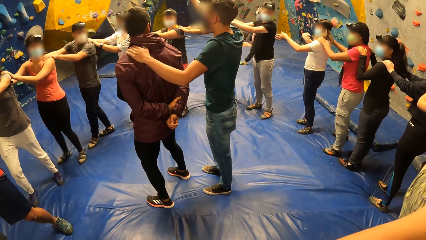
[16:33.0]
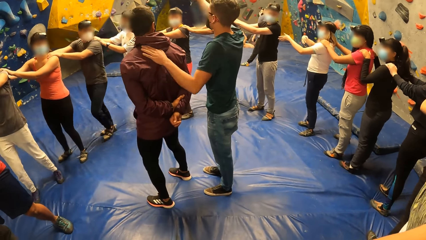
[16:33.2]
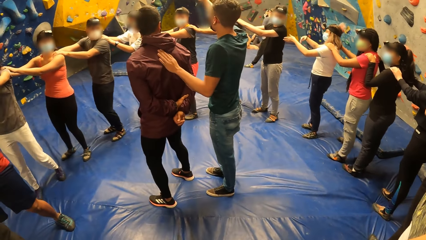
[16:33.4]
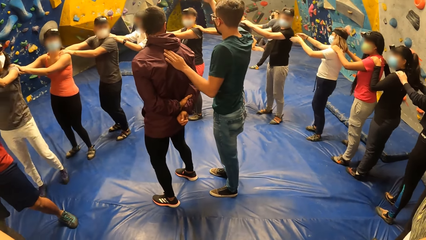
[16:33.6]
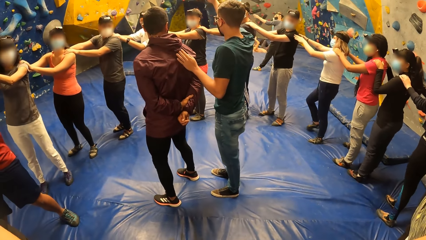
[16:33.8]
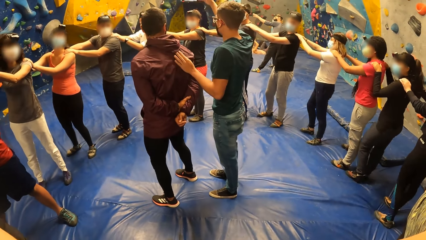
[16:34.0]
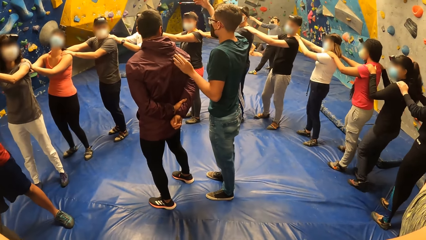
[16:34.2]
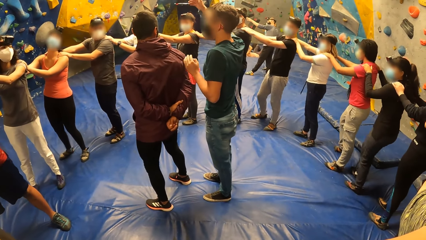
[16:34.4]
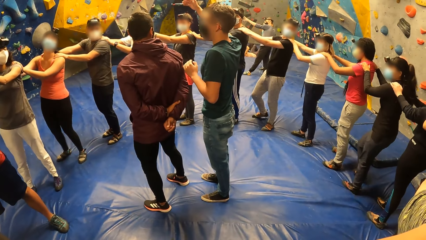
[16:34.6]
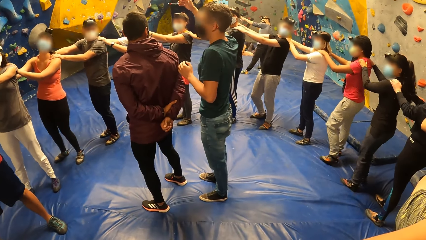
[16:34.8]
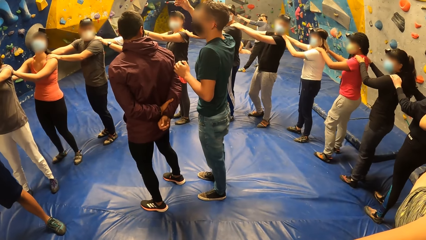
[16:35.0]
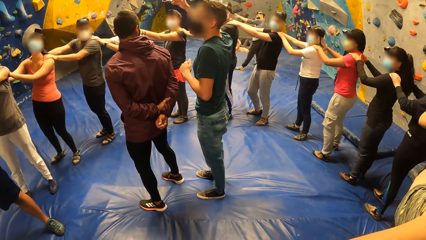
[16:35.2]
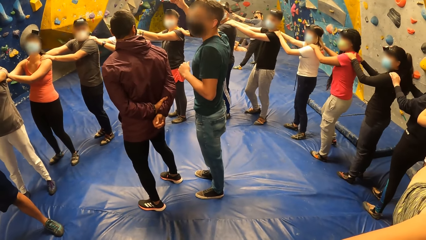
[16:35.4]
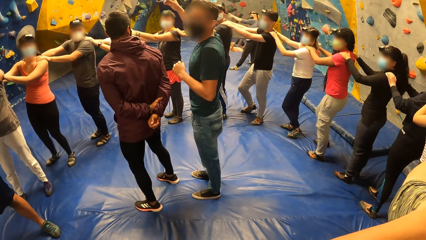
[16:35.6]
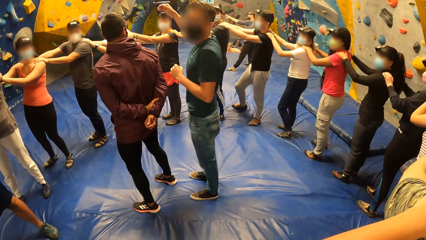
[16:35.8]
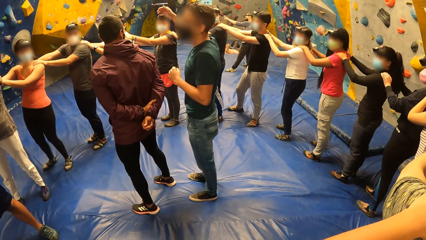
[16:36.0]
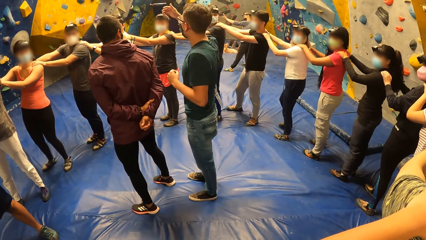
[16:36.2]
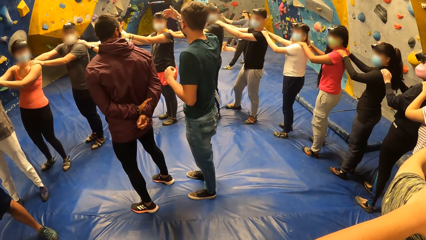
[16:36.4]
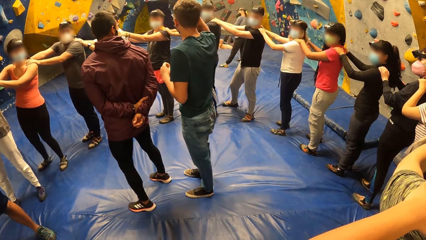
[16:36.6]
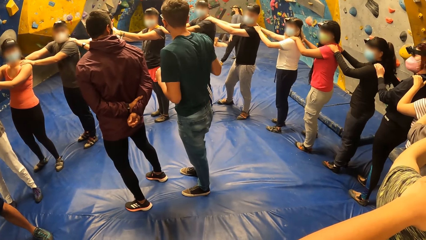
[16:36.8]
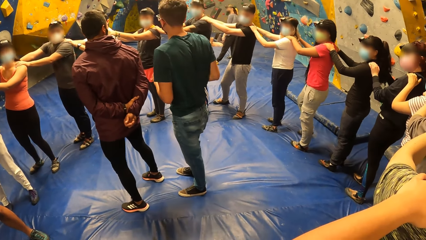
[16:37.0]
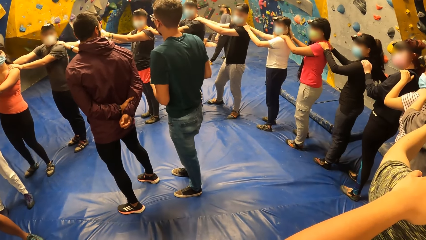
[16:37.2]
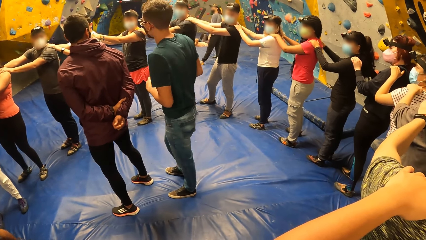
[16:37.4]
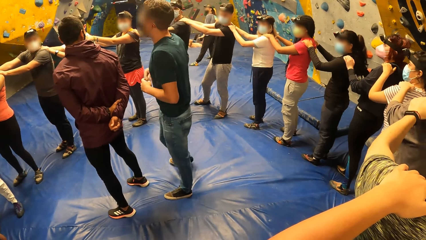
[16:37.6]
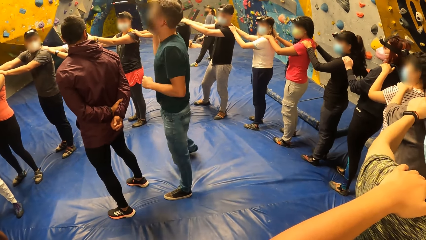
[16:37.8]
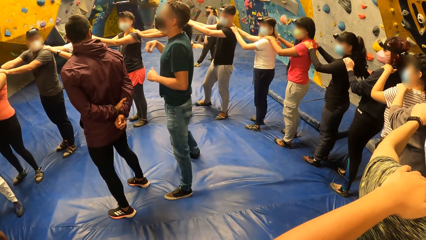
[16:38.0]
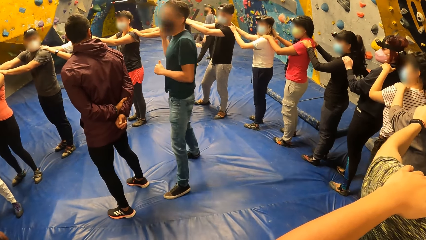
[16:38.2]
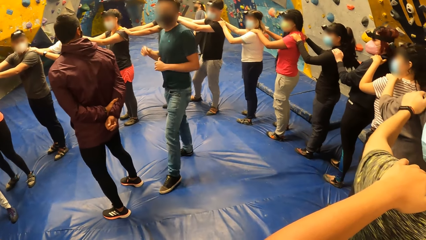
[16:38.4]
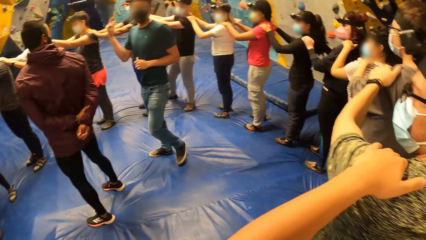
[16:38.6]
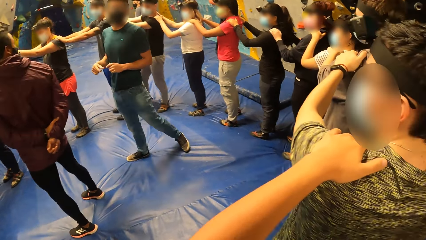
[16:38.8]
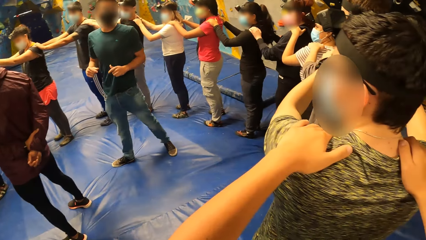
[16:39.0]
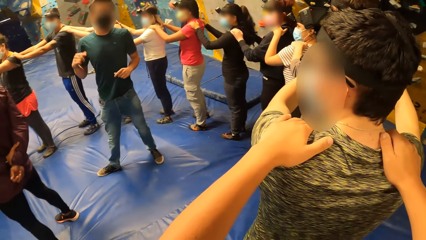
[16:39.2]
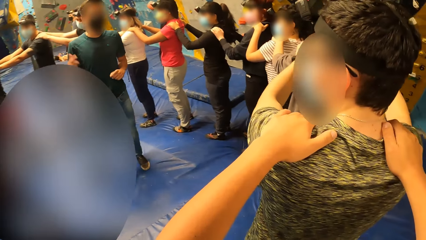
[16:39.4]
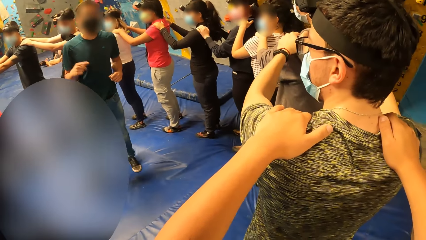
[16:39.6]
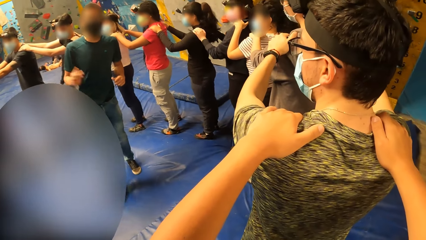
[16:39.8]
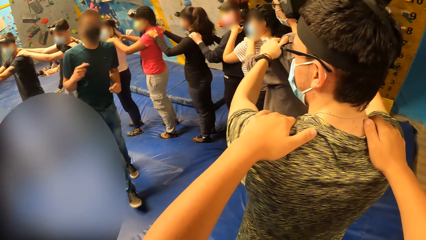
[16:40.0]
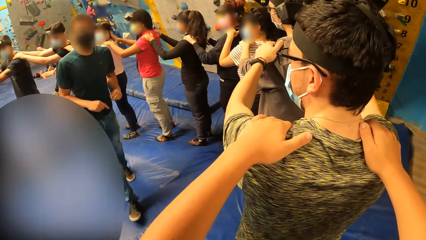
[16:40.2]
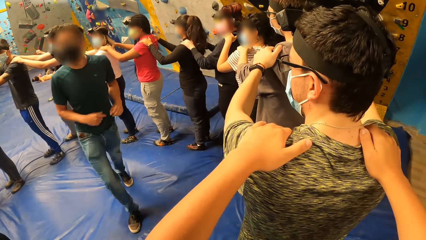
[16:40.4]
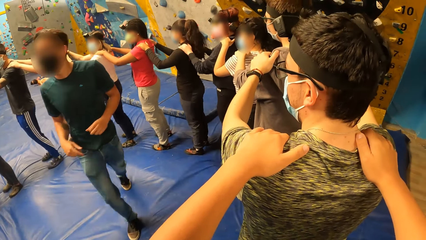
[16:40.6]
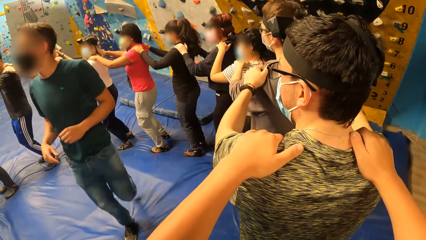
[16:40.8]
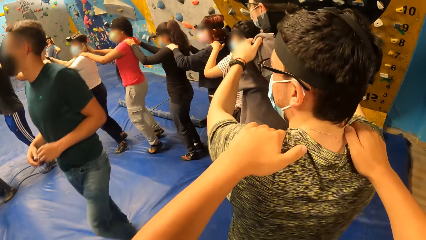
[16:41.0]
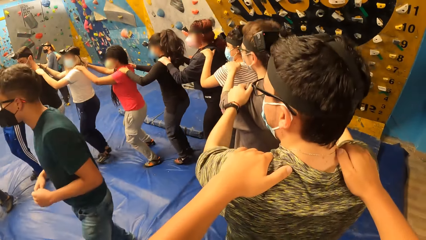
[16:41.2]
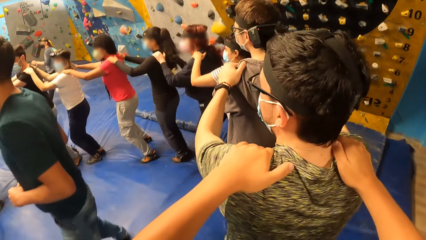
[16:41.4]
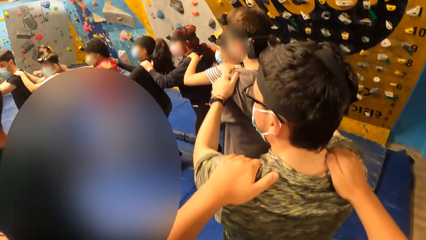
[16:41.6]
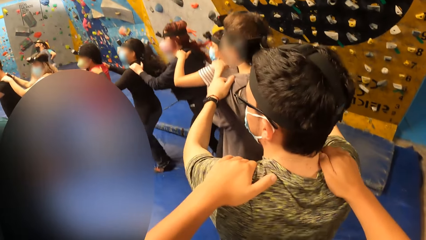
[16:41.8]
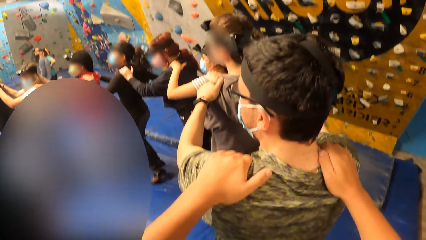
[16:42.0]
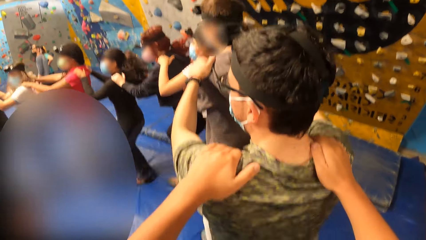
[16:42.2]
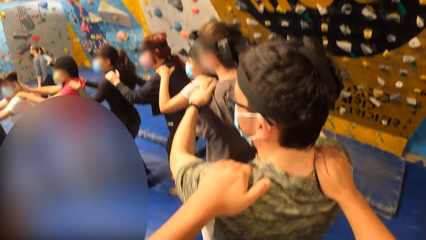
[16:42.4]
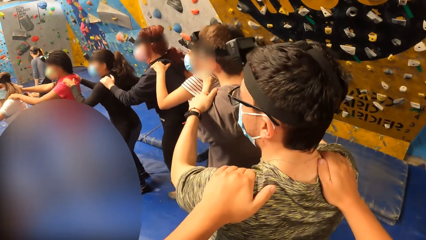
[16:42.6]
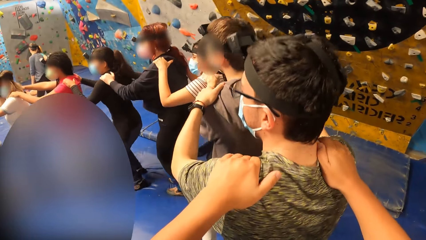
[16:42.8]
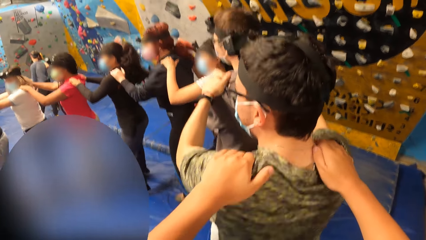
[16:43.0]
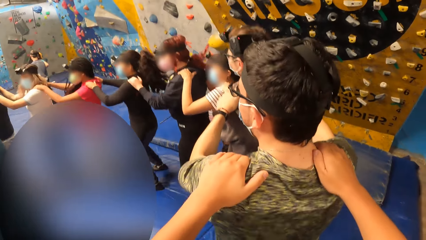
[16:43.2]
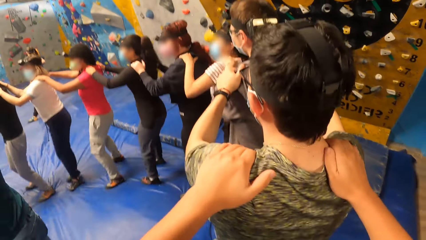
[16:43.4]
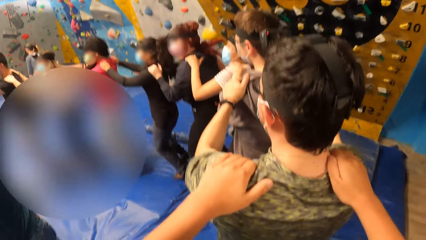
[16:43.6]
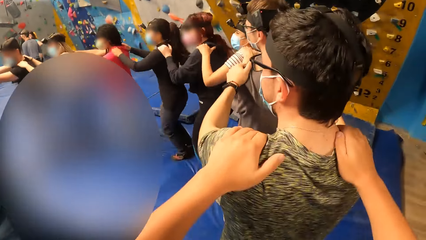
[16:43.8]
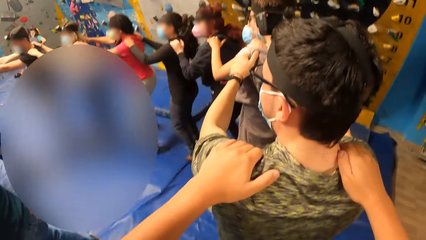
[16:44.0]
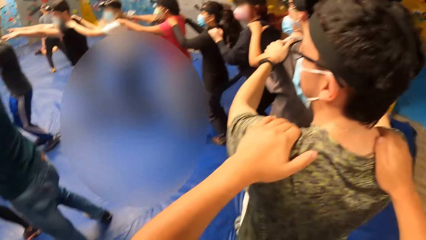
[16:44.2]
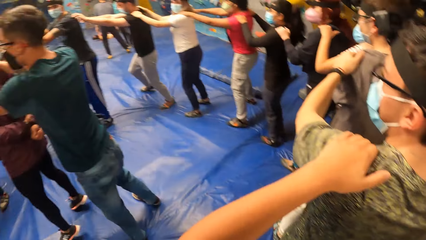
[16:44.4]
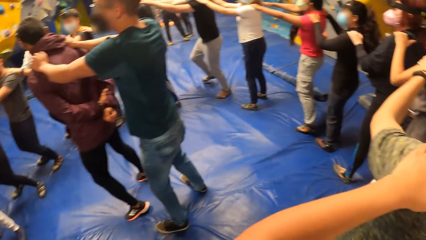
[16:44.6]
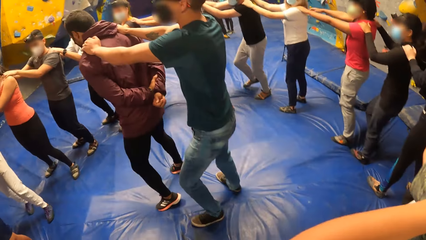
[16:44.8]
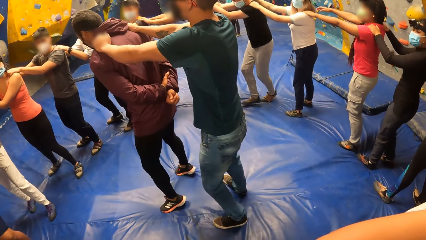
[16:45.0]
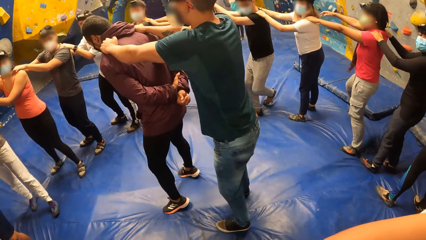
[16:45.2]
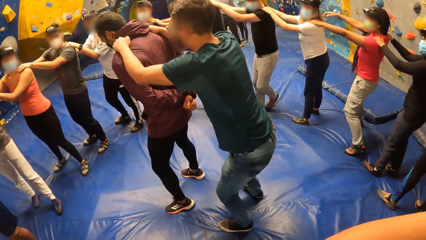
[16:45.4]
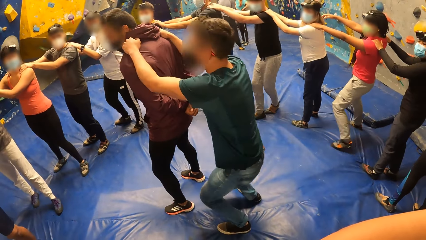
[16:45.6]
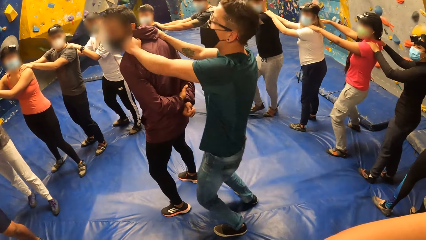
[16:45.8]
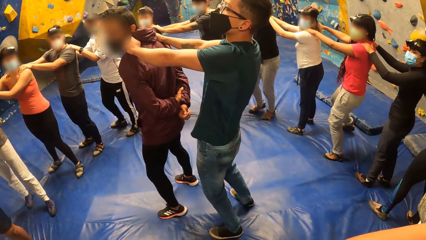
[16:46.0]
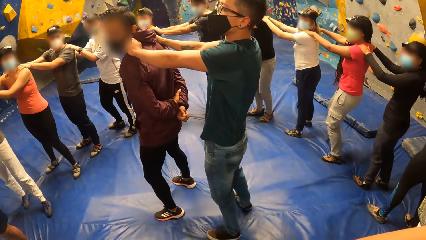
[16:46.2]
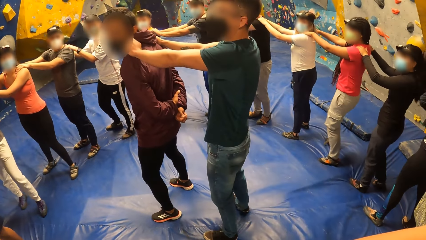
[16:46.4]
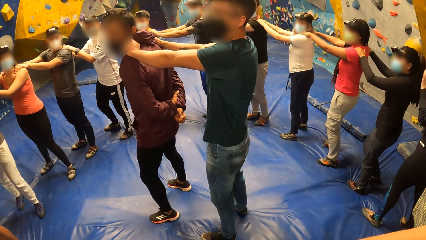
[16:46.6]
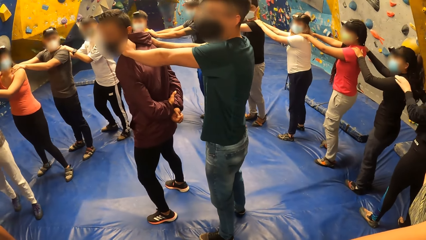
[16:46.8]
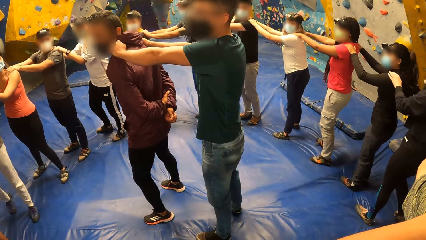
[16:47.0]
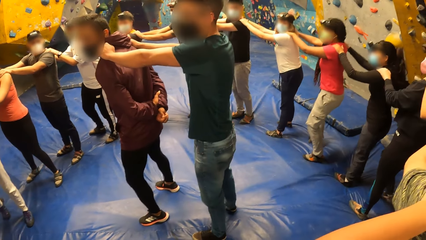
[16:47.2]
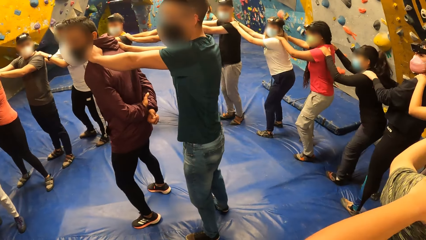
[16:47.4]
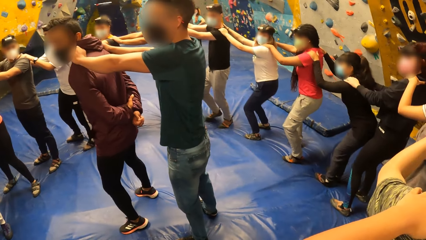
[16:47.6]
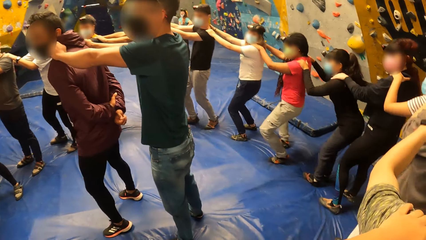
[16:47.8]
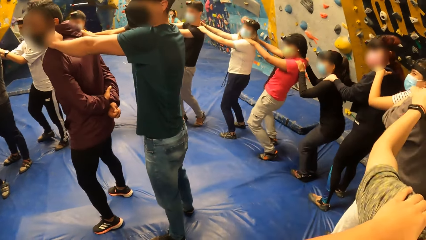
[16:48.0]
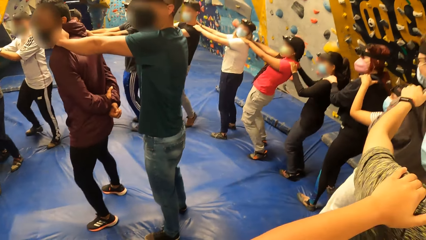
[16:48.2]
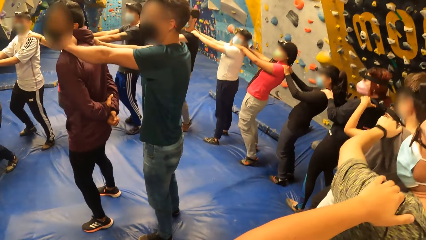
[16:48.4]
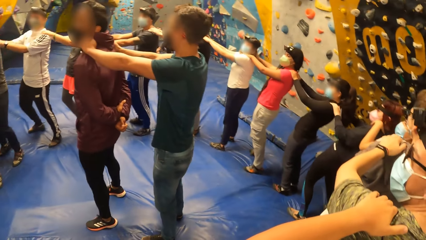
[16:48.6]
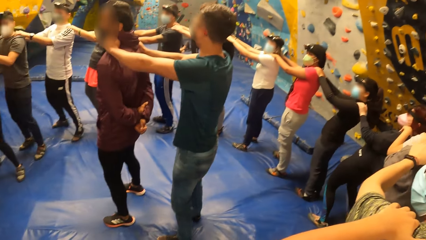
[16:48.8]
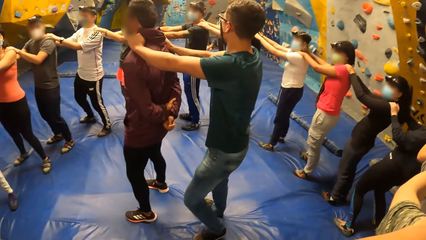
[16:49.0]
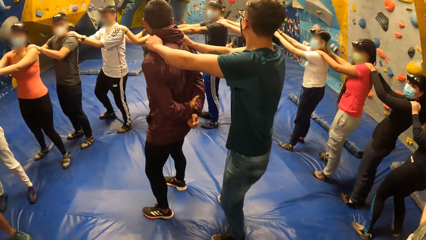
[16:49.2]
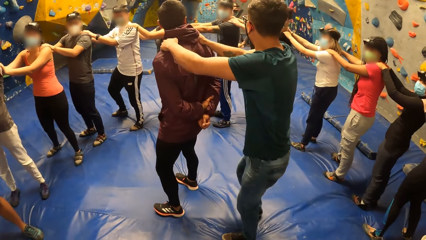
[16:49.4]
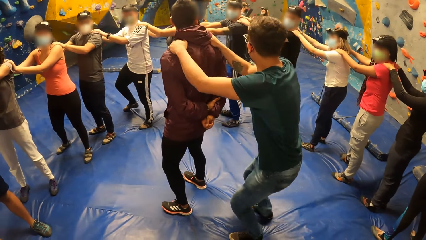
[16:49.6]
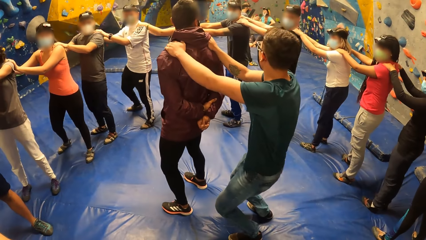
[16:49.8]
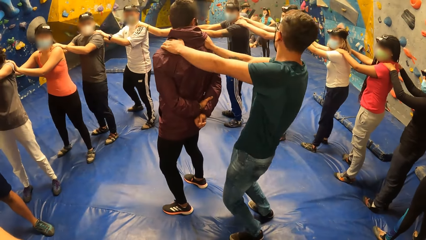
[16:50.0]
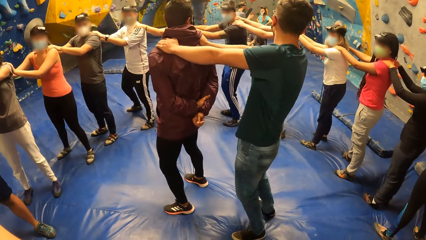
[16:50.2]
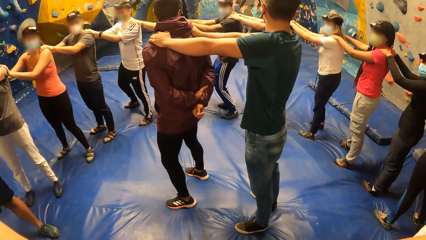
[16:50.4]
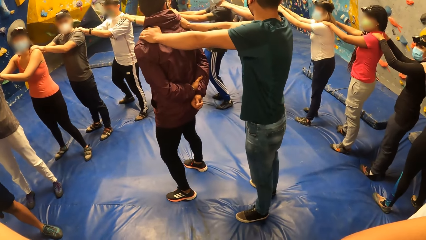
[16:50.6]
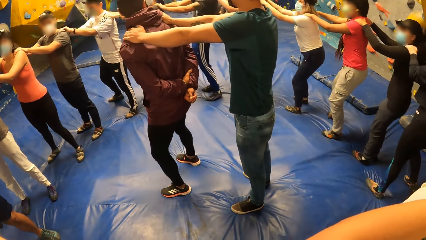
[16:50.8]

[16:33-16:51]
The camera wearer moves around. The camera wearer and the group of people jump on the yoga mat. A man bends up and down with his hands on another man's shoulders. The camera wearer moves forward. They pause to move.
